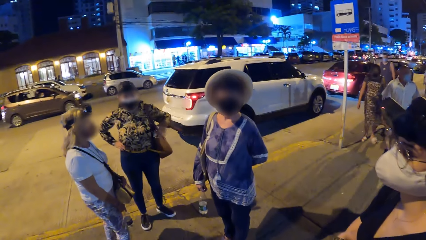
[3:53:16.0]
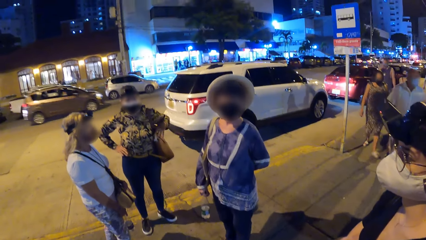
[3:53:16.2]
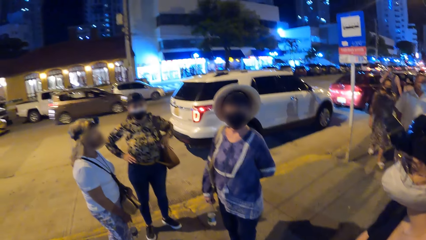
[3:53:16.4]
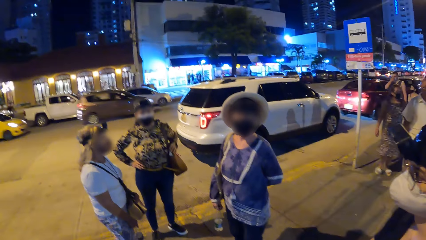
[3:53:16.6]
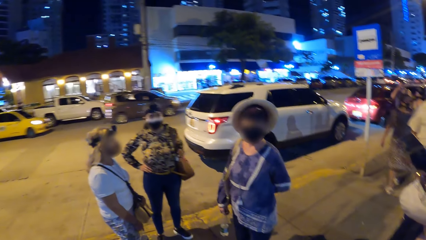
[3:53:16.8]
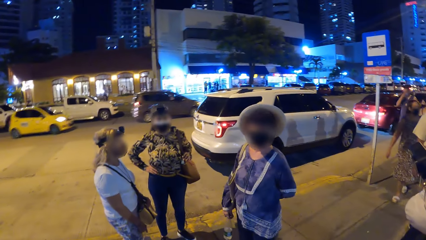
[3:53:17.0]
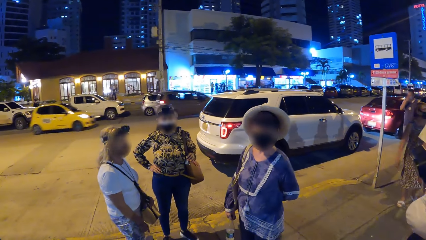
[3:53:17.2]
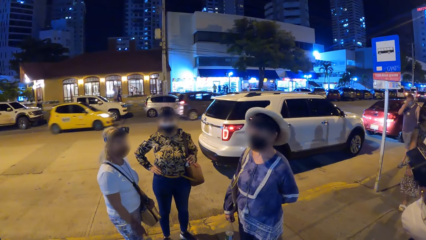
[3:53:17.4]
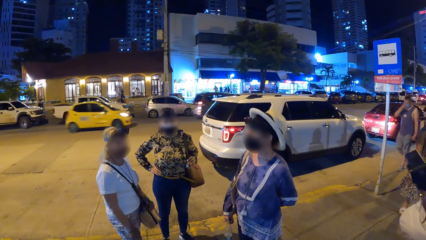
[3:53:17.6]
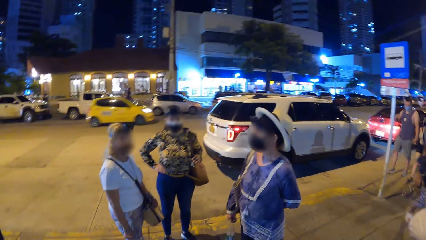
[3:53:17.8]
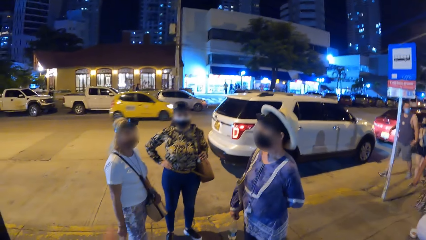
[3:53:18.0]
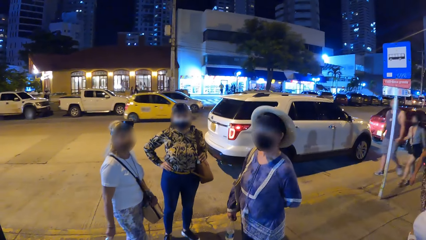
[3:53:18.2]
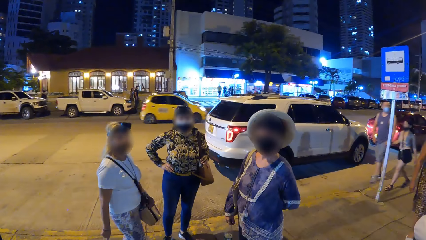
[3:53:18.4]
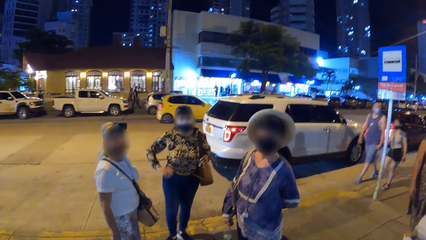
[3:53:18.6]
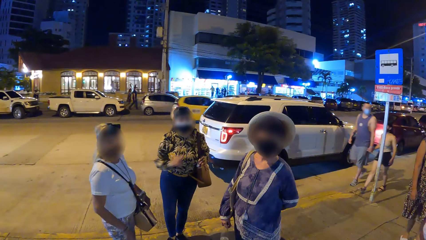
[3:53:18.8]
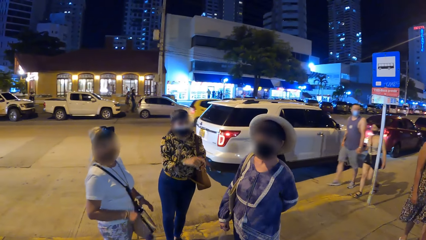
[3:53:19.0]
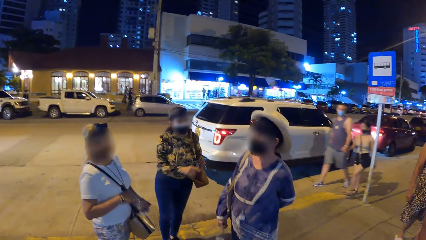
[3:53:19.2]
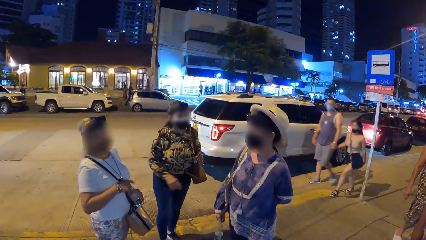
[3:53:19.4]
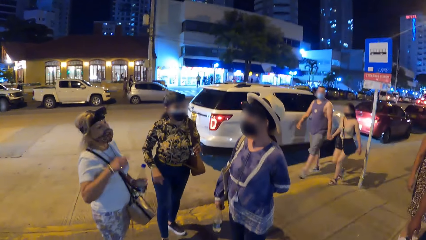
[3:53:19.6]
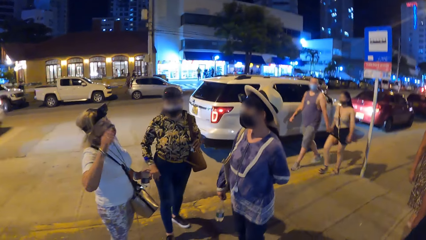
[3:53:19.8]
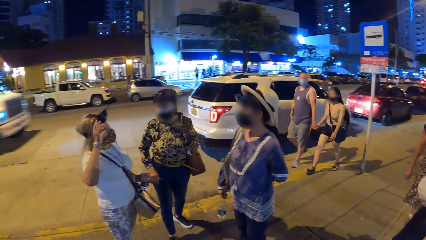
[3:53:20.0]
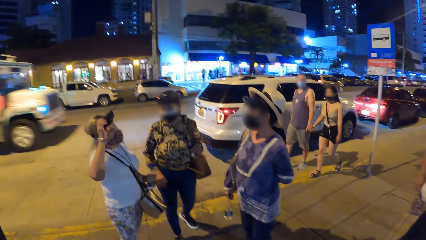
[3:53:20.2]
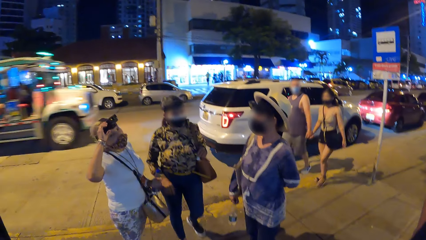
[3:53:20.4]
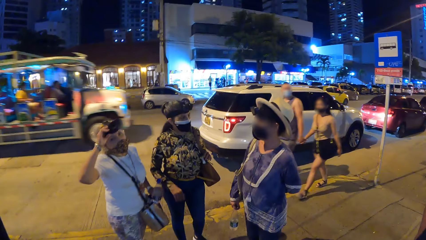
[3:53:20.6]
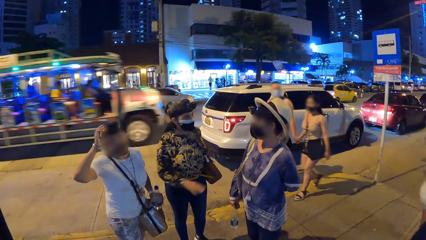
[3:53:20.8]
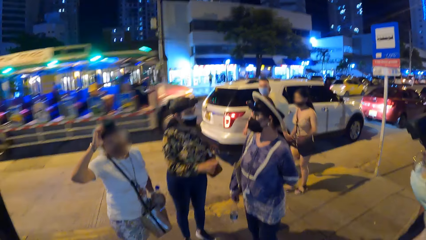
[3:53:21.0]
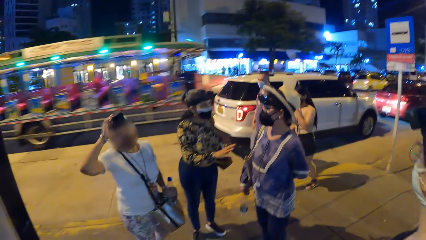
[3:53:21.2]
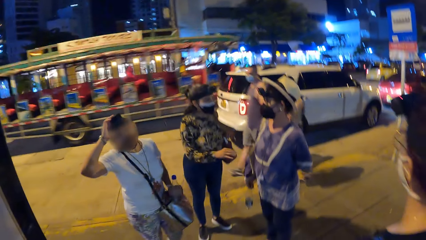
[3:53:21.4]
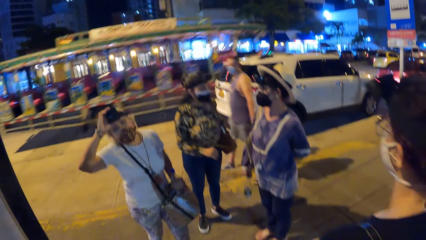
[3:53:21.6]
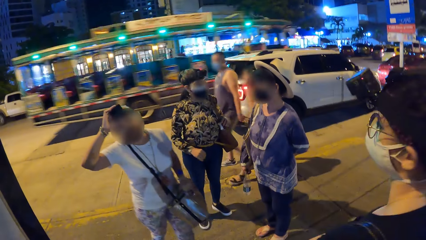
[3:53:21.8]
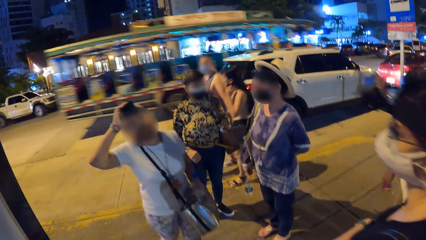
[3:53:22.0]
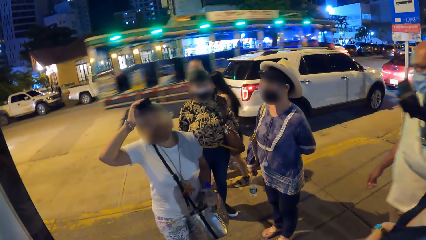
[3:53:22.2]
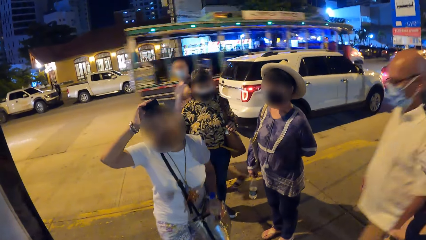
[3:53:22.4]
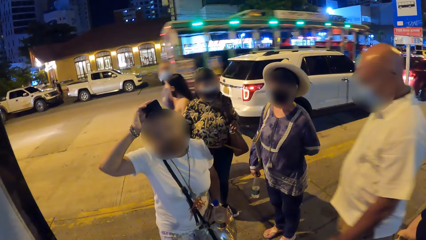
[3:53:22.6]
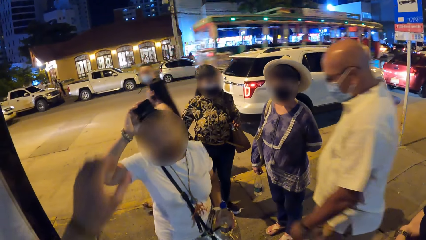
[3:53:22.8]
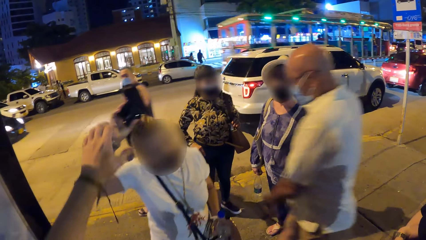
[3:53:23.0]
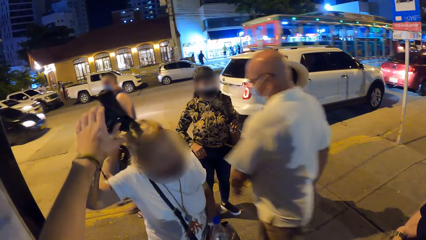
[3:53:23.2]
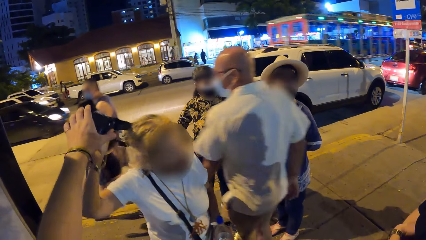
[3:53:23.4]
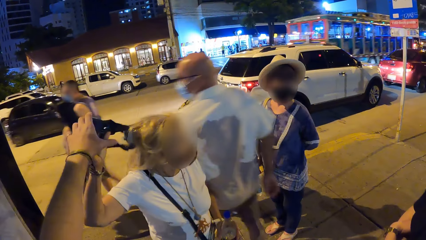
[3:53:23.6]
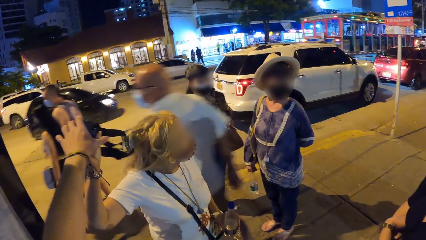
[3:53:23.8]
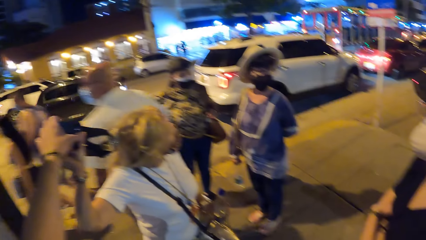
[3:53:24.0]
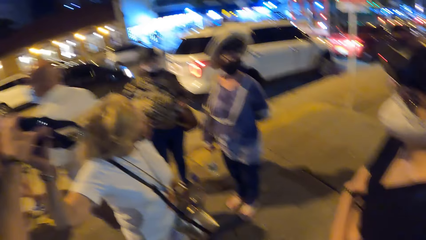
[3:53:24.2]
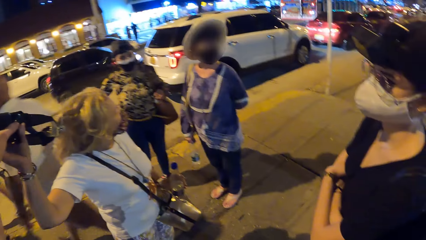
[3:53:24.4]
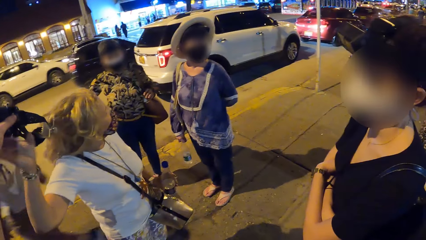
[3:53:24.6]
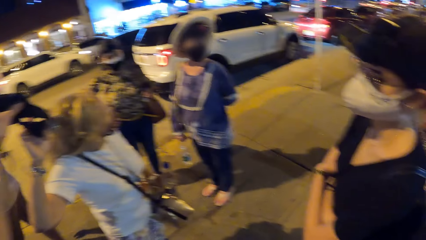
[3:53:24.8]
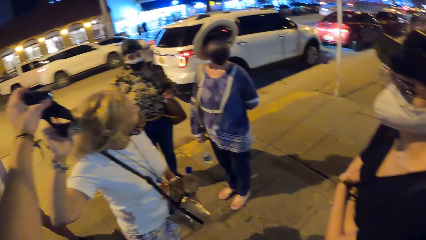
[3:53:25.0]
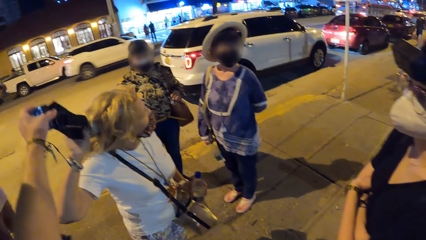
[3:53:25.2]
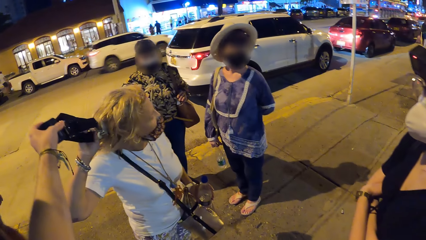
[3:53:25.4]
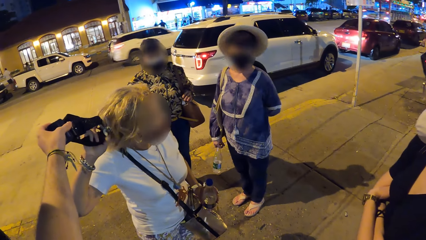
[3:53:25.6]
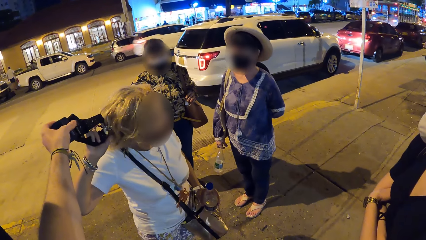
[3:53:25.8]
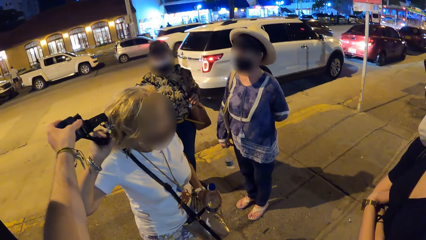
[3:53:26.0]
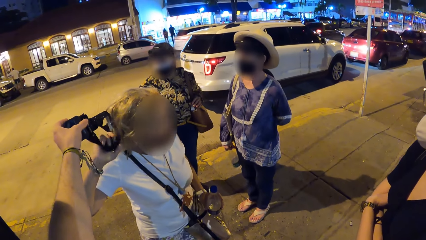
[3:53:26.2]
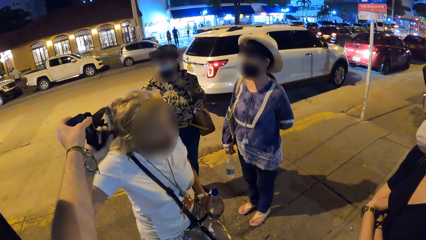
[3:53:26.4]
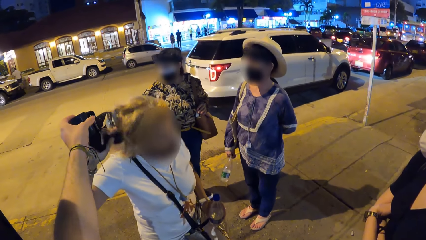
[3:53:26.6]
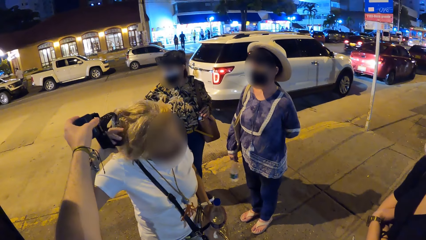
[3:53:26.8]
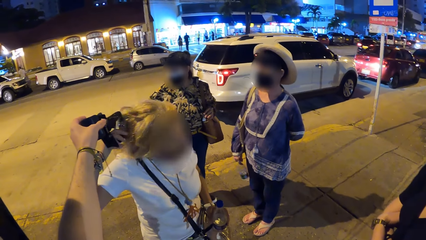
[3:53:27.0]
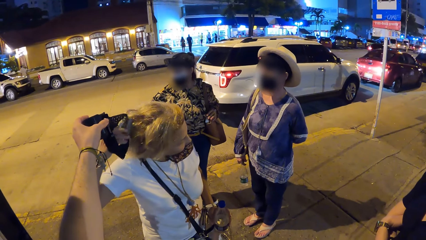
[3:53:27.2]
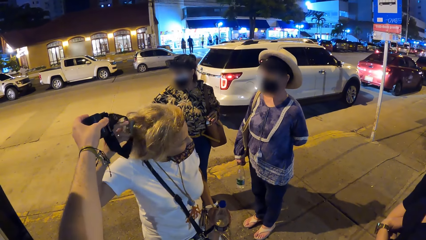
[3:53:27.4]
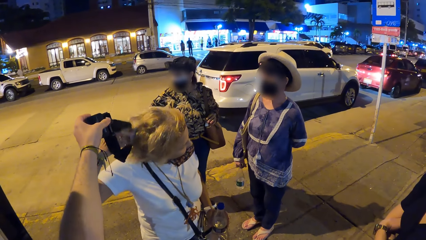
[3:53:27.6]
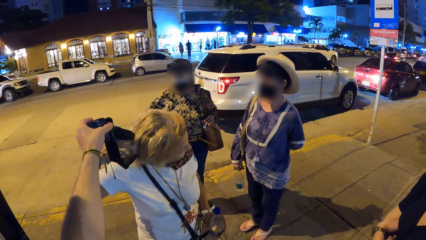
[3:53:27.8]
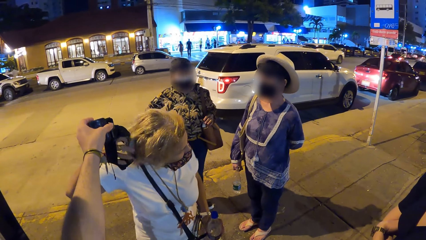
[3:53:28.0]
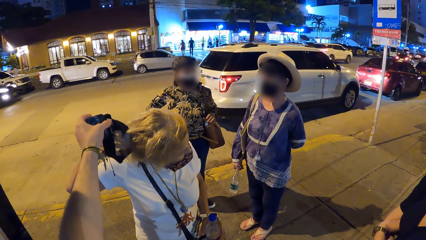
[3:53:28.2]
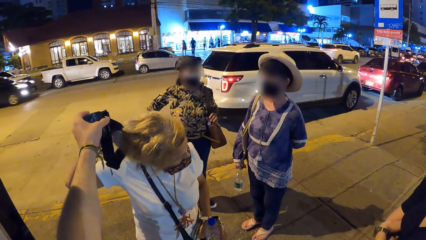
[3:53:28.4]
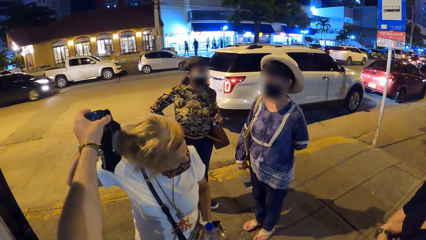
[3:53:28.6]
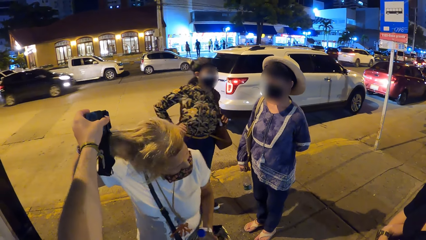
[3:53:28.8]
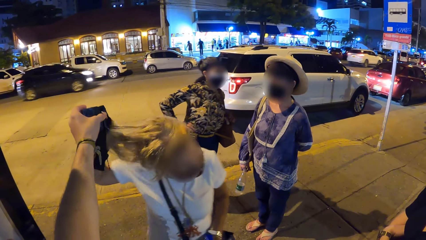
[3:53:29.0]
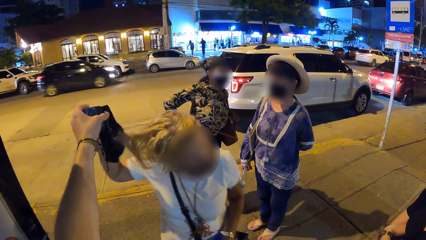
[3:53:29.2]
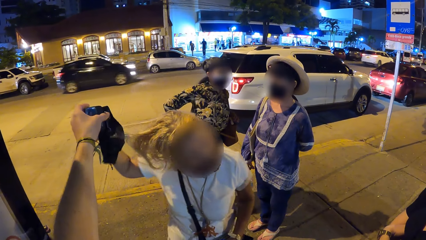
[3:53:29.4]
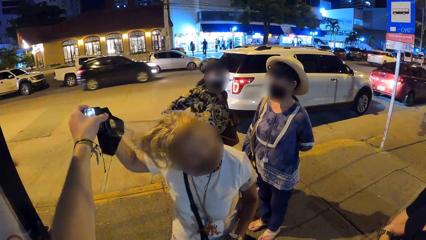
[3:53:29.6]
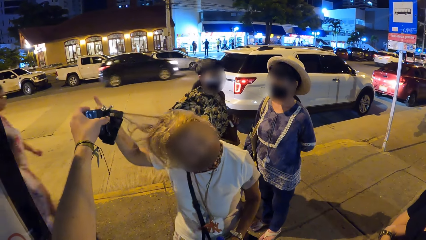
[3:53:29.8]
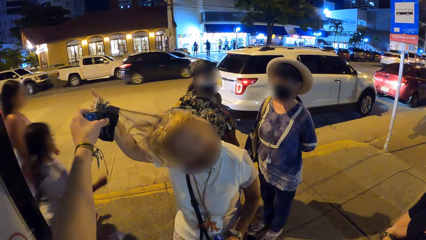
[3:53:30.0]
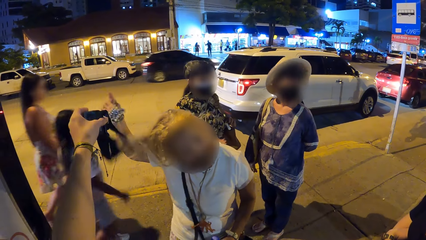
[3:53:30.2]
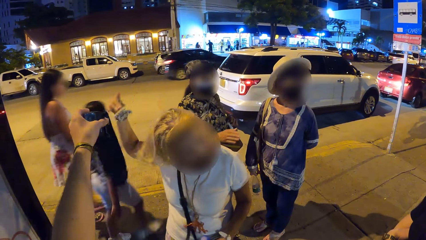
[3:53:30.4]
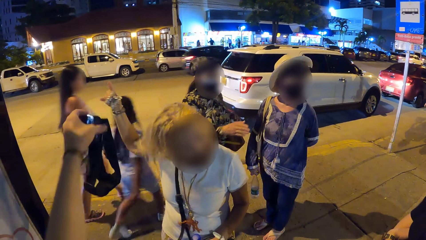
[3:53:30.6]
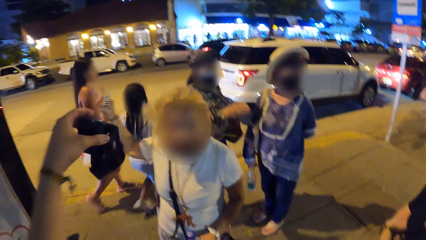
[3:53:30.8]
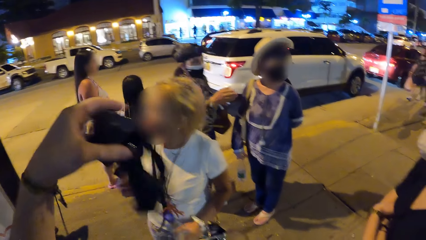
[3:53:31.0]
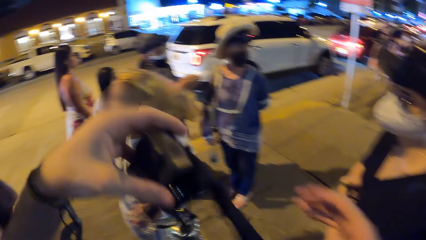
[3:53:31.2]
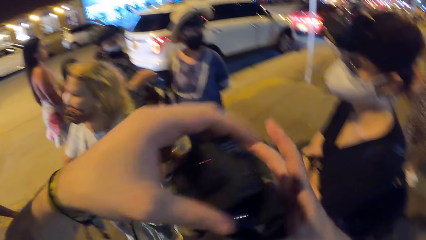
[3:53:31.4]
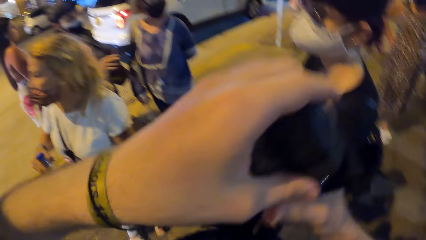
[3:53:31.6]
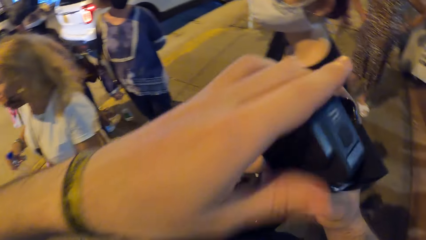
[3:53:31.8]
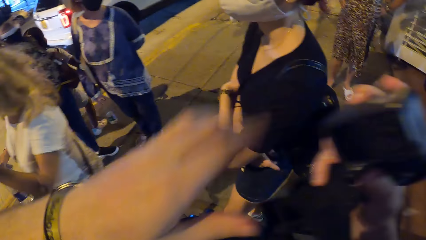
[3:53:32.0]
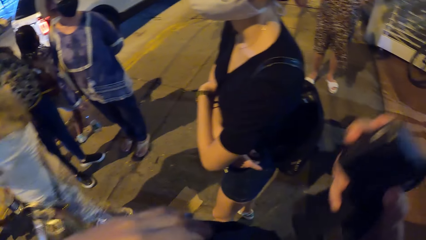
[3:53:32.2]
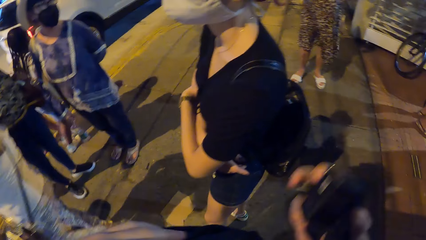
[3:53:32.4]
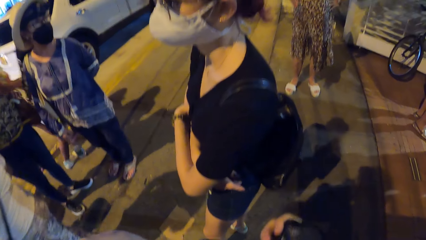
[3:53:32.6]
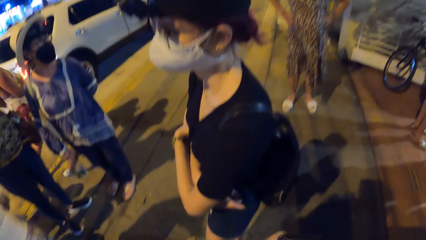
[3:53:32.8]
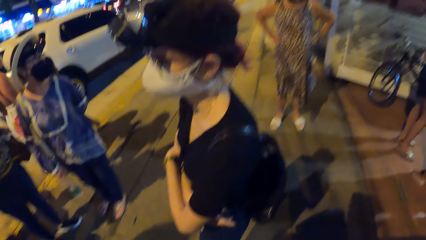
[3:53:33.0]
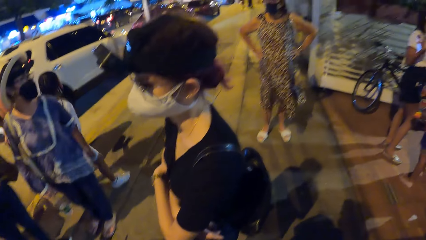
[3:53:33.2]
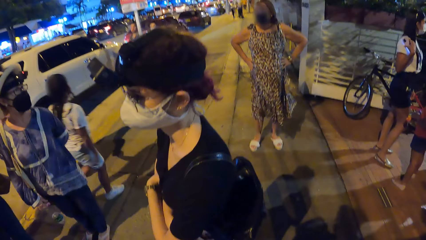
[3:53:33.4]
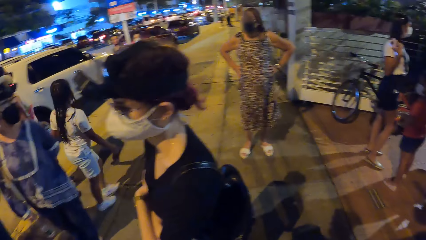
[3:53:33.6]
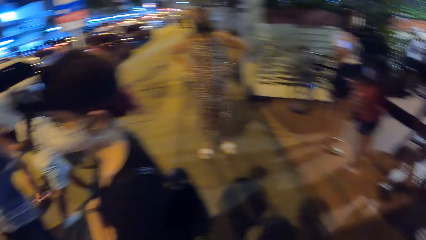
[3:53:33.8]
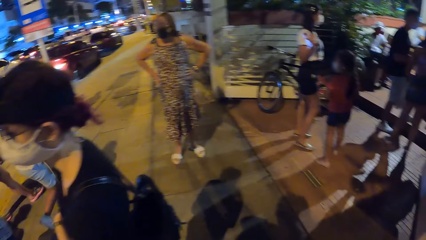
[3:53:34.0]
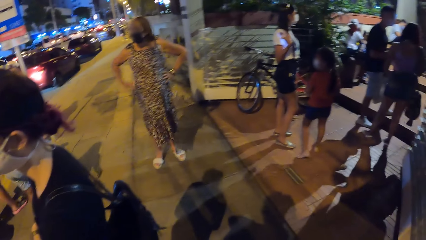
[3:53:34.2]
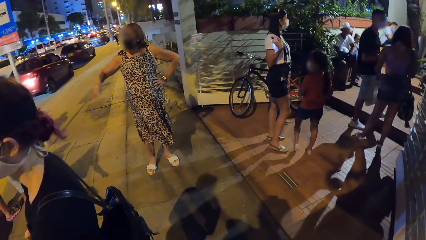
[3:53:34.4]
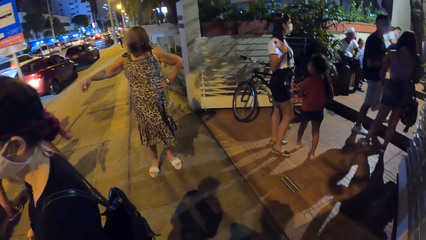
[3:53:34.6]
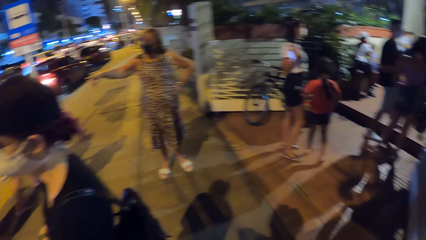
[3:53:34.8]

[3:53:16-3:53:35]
A lady makes gestures by hand. She holds her handbag. A woman passes a bottle in her right hand to her left hand. The lady makes gestures by hand. The woman removes a camera from her head with her right hand. The woman raises her hand to something and touches something on her head. The camera wearer takes the camera with her left hand from the woman's right hand. The woman hands the camera wearer something. The woman removes a clip from her hair with her right hand. The camera wearer passes the camera in her left hand to her right hand.
